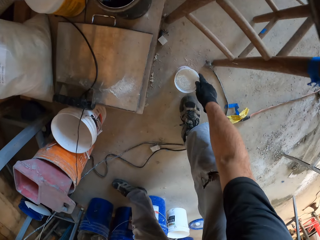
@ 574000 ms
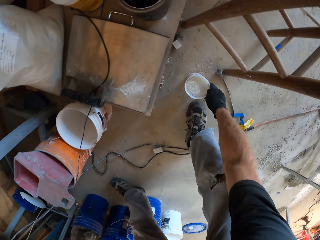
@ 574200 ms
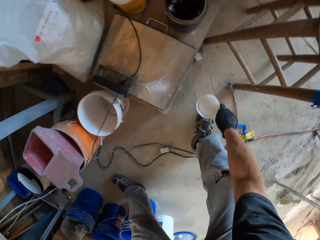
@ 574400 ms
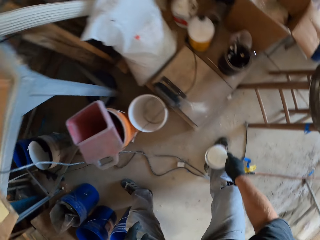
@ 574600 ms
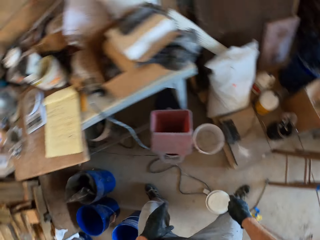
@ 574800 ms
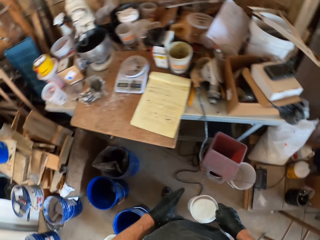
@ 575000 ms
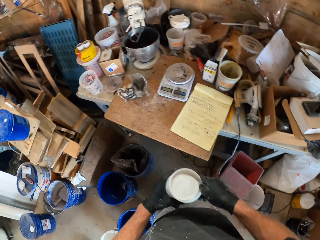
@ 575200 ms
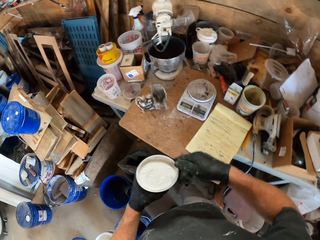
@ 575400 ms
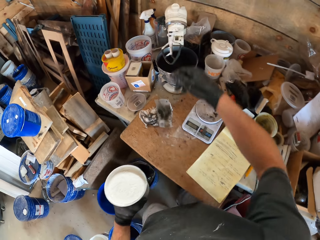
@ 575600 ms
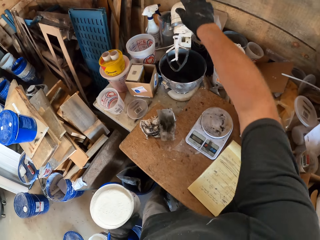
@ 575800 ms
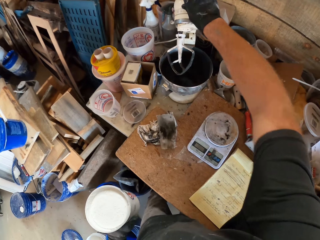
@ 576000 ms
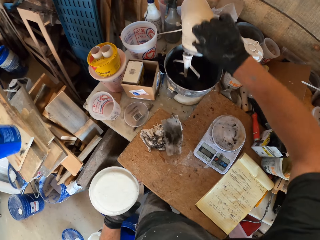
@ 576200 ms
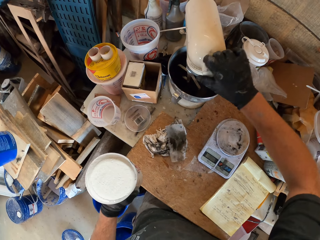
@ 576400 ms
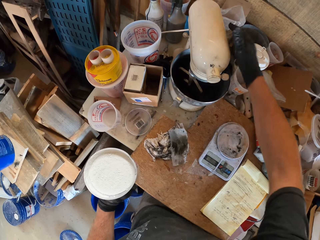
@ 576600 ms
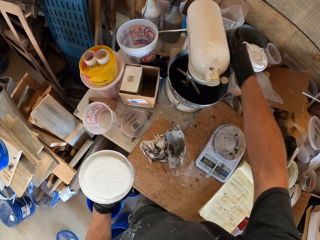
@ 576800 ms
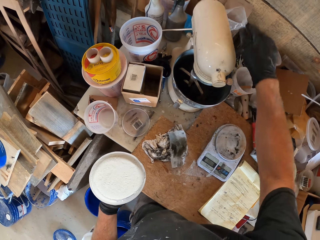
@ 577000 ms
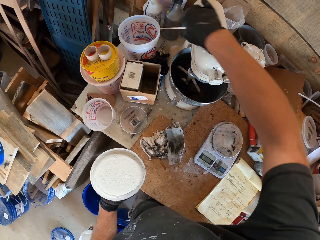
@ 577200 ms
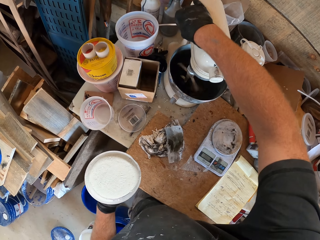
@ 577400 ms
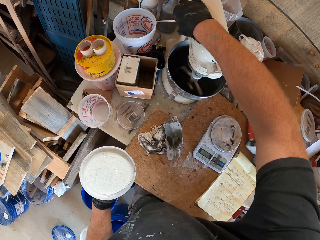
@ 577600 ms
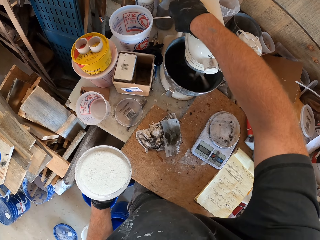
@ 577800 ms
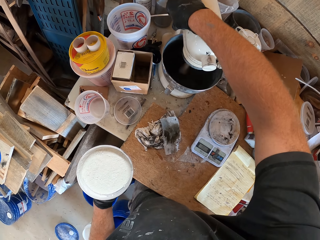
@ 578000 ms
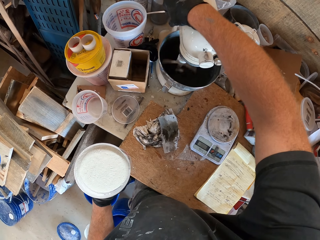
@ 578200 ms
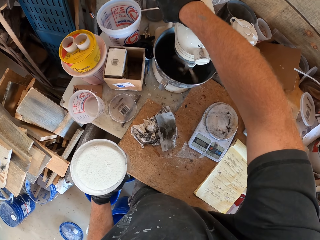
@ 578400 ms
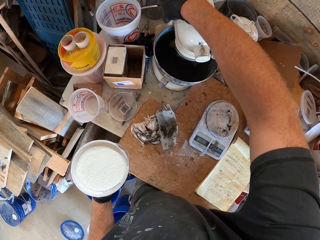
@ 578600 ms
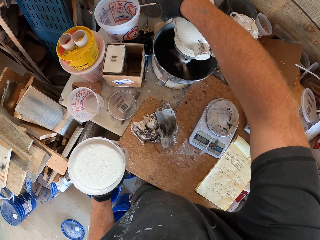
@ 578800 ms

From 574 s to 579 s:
The camera wearer picks up a container. They turn on the mixer.

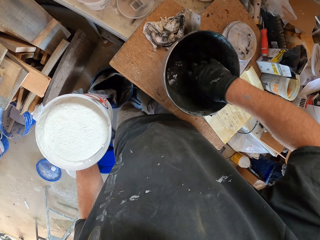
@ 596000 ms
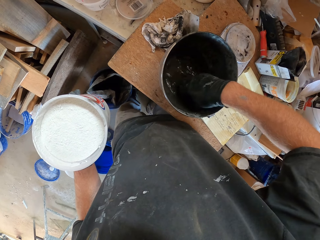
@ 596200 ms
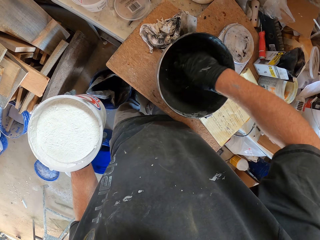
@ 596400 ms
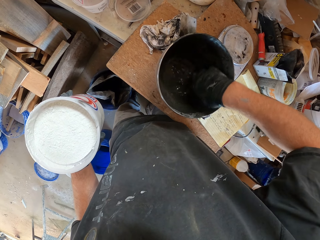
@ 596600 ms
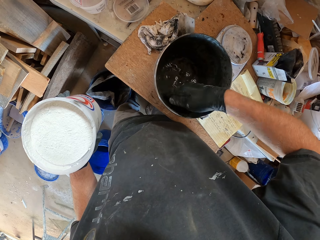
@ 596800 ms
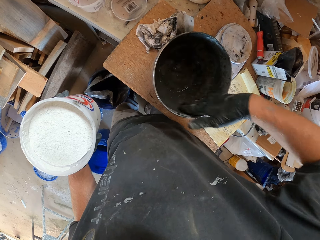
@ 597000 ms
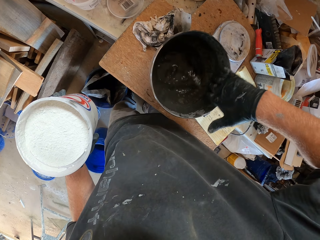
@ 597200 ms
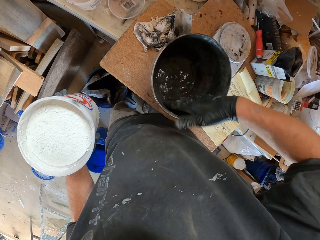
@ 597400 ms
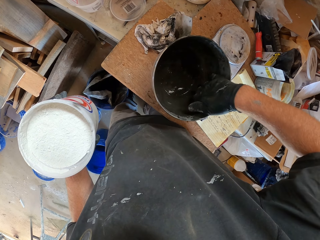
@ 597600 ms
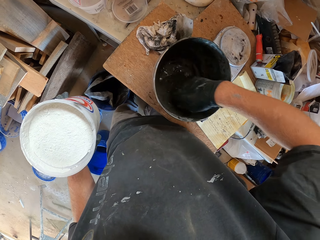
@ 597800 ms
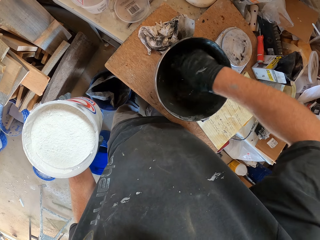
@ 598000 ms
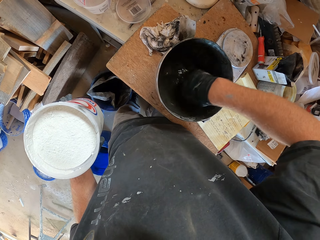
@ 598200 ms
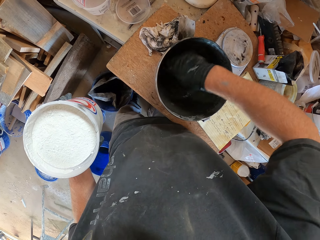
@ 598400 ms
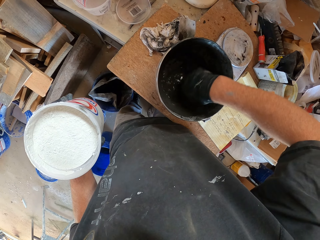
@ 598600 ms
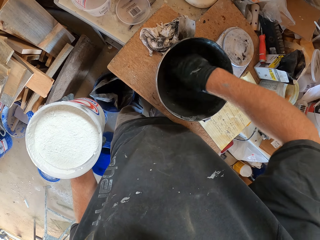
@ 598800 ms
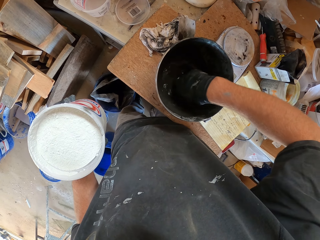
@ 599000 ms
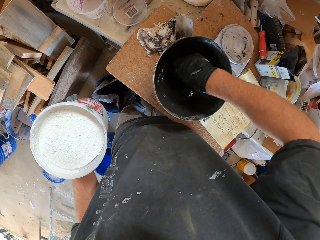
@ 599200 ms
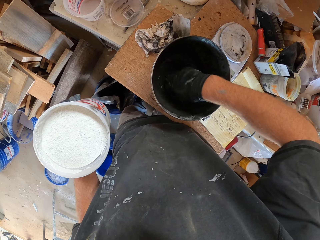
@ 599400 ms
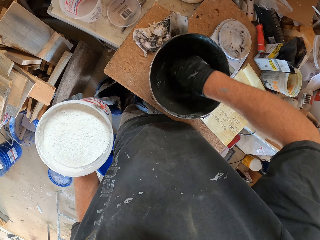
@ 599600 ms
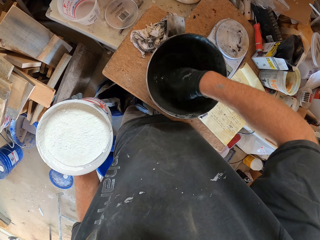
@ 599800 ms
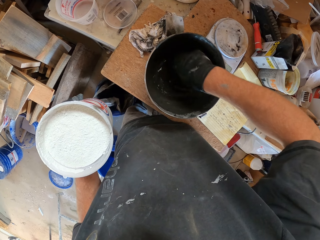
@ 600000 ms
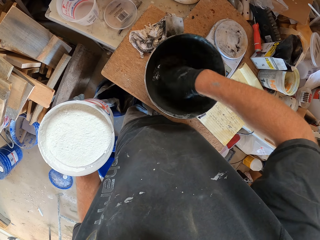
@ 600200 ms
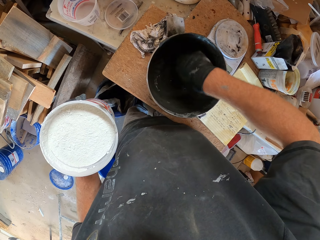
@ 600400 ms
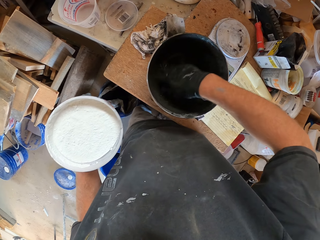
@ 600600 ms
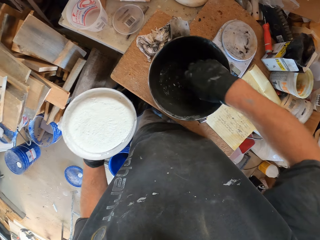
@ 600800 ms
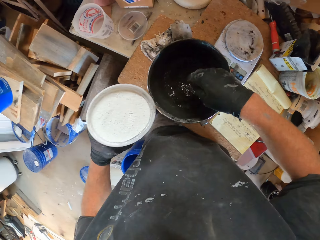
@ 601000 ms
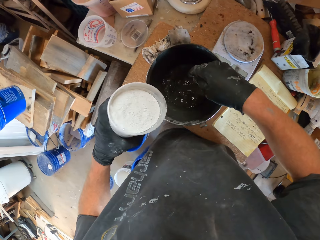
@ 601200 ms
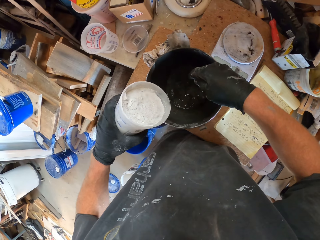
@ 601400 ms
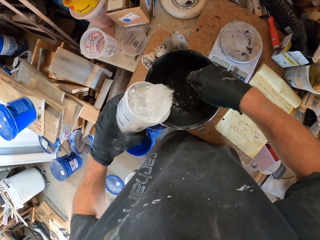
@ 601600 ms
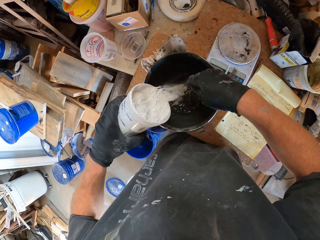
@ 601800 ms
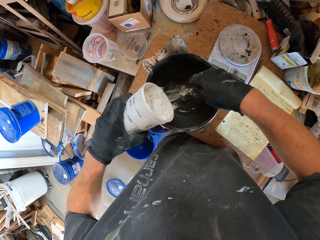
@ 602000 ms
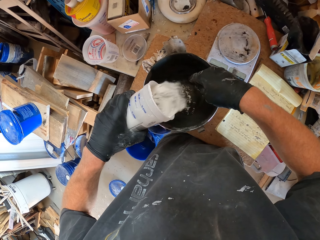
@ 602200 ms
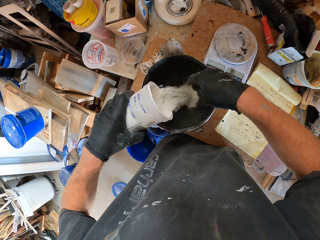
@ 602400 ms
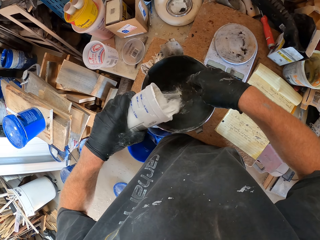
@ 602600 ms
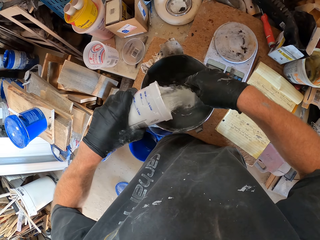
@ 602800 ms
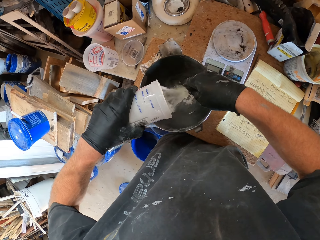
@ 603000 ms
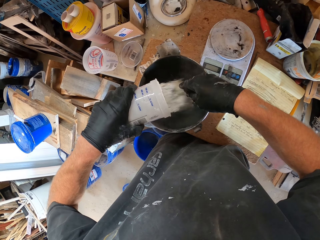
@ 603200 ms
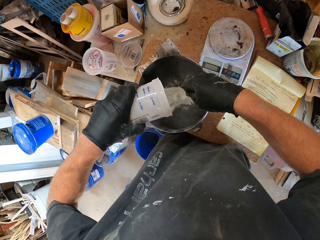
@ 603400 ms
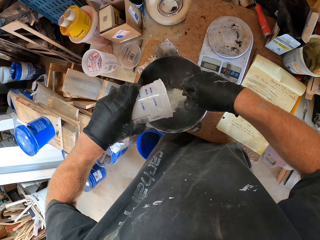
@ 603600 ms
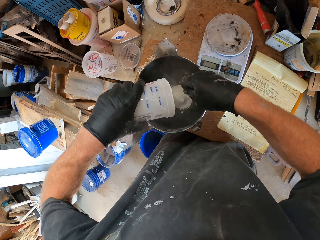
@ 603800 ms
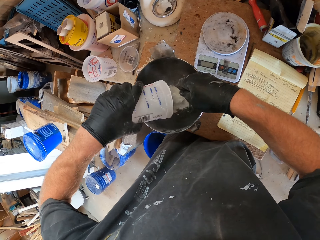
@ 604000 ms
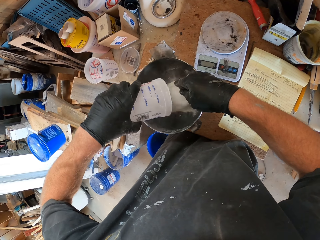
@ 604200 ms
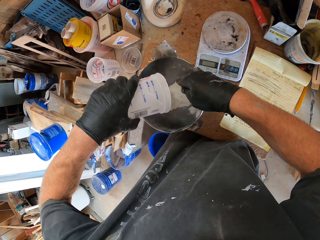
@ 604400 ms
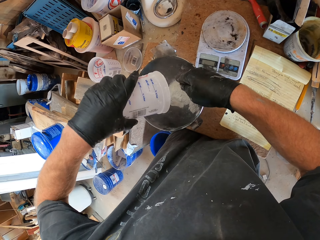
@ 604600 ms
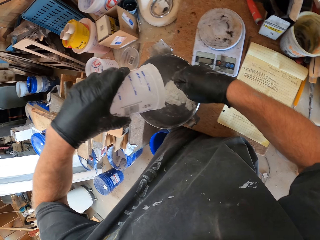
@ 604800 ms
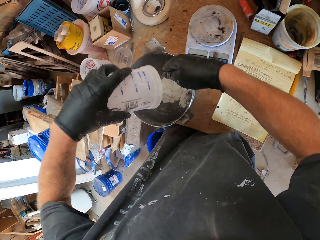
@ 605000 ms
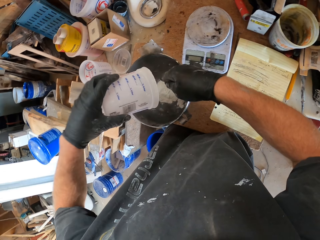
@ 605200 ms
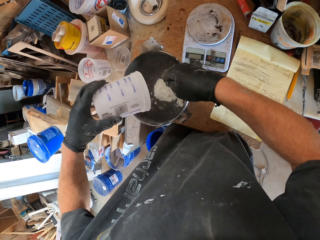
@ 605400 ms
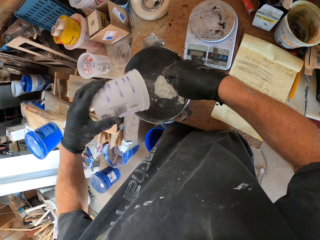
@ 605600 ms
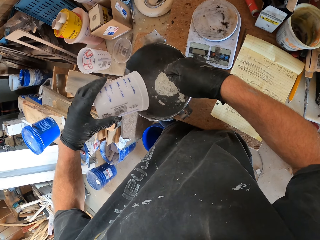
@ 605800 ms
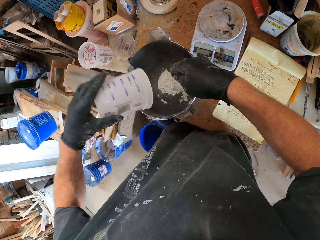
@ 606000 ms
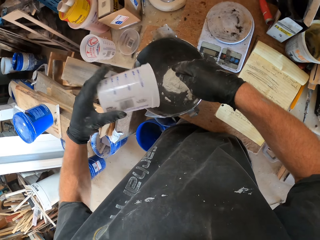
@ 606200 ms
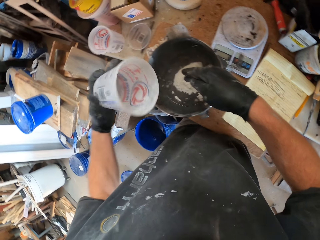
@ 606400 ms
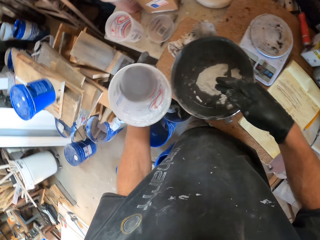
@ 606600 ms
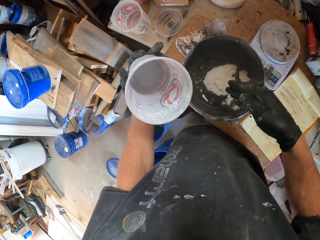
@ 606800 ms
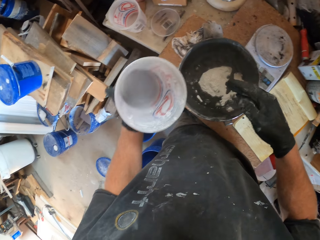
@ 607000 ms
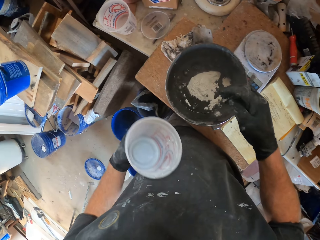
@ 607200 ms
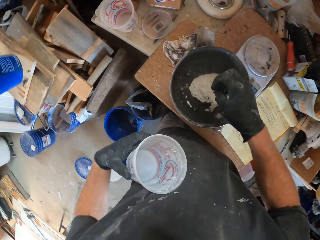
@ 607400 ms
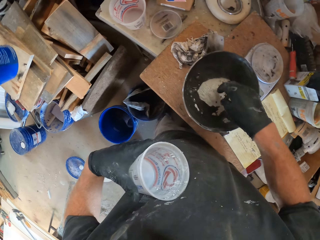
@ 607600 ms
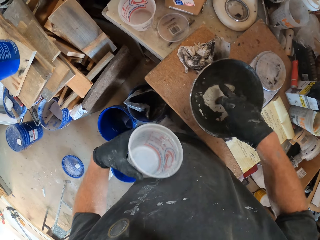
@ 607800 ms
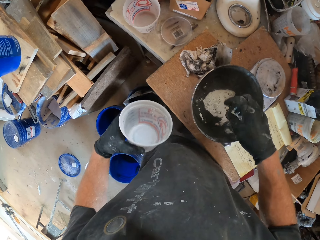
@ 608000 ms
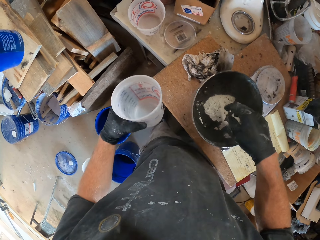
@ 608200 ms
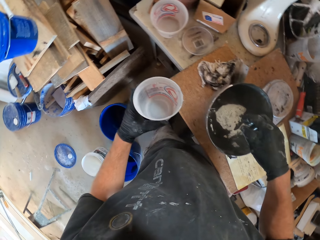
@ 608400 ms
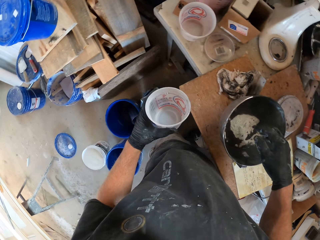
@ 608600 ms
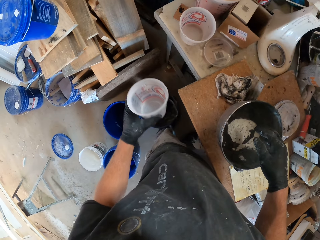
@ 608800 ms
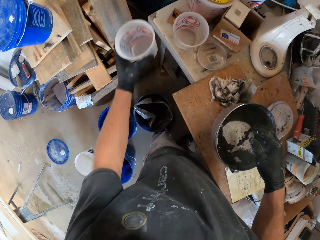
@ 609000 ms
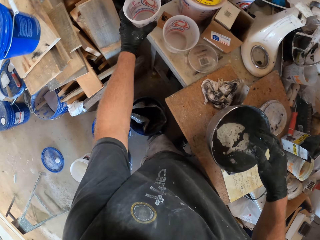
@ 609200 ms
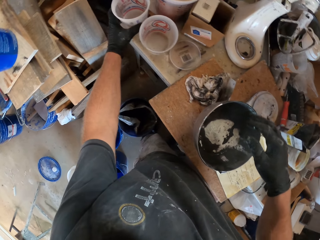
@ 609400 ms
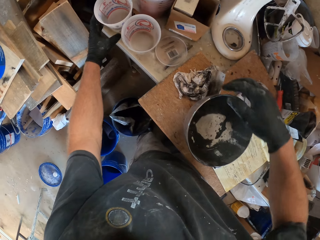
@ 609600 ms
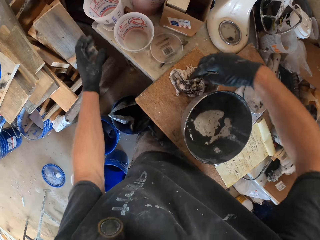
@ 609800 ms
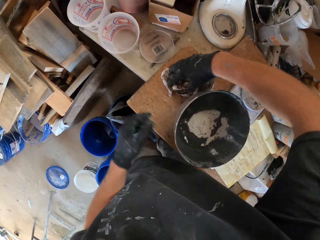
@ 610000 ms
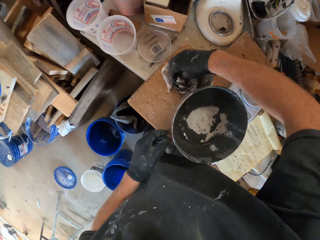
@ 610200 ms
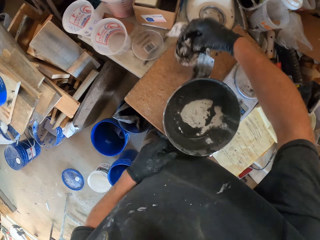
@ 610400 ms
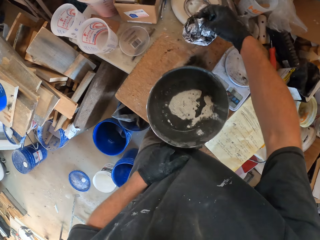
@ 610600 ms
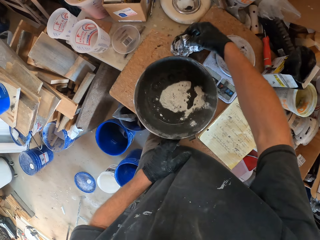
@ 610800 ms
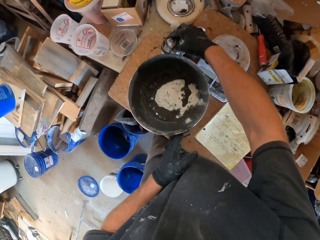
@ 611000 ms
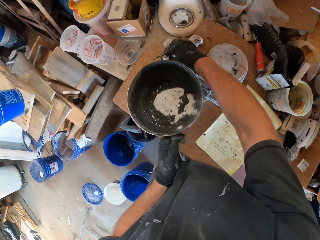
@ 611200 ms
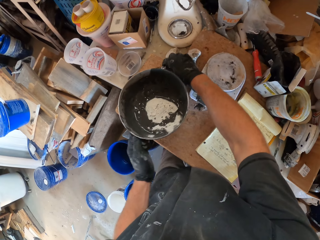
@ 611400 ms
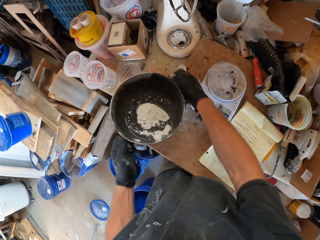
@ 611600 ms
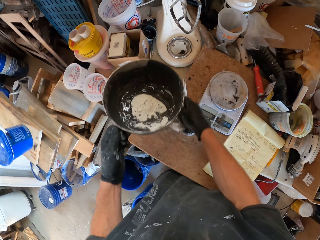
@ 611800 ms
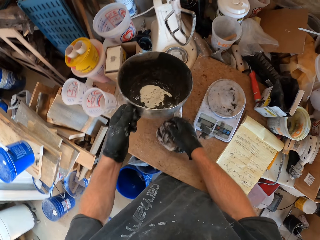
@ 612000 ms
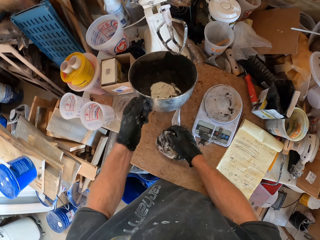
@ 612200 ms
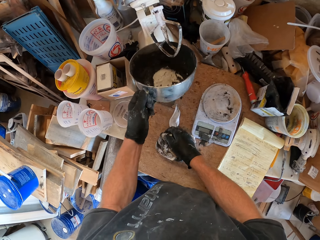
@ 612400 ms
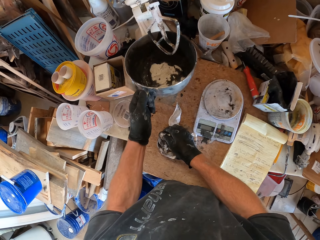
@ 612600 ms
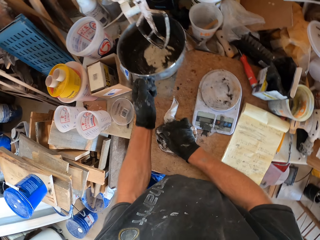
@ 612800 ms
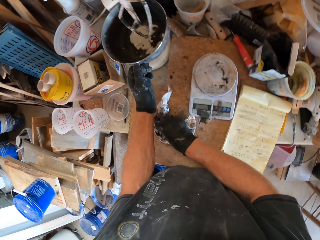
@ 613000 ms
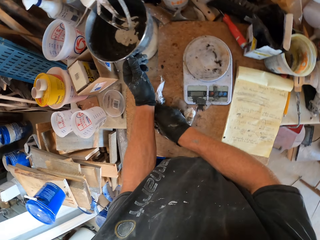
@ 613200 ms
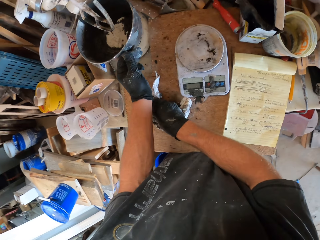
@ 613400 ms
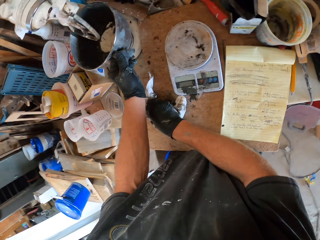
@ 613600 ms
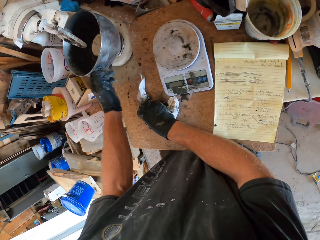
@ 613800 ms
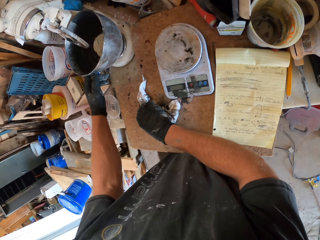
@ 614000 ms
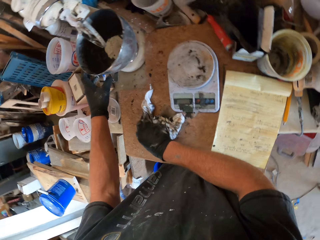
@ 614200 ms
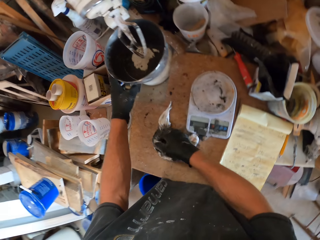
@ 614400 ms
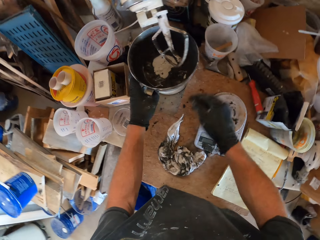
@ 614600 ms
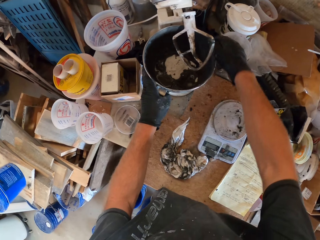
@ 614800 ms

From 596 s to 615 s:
The camera wearer mixes something with his hand. He pours something from the container into the bowl. He puts down the container. He picks the cloth from the table. He puts the bowl on the mixer.
